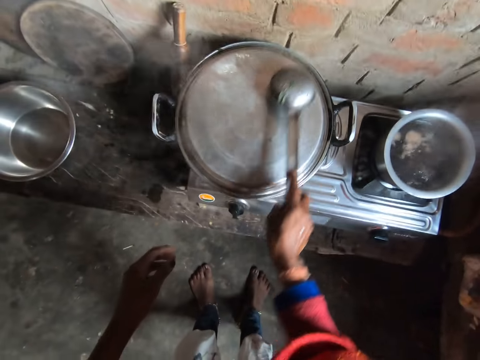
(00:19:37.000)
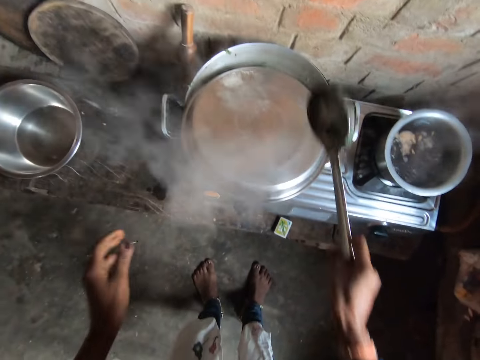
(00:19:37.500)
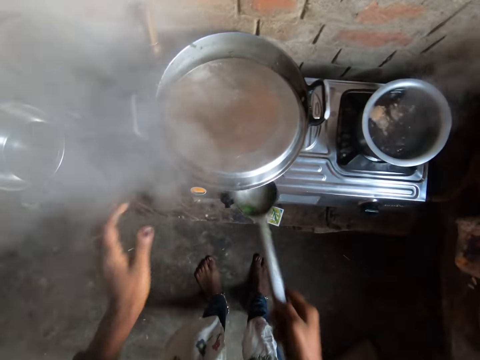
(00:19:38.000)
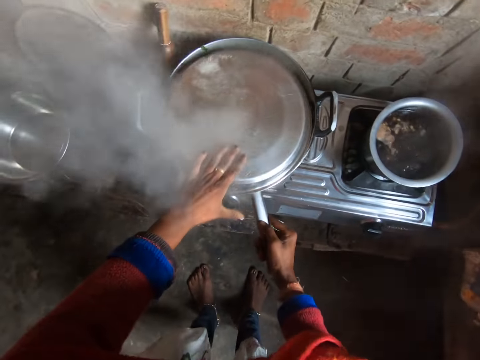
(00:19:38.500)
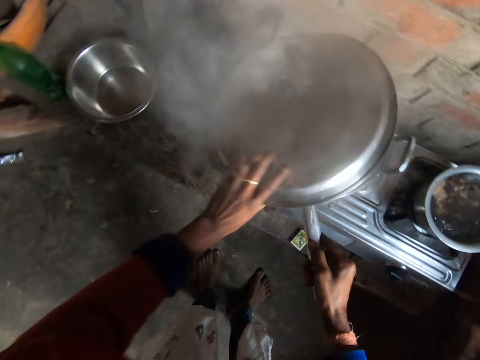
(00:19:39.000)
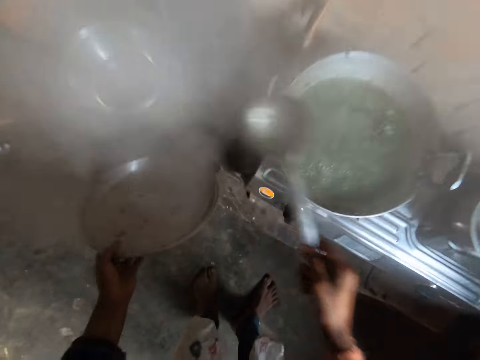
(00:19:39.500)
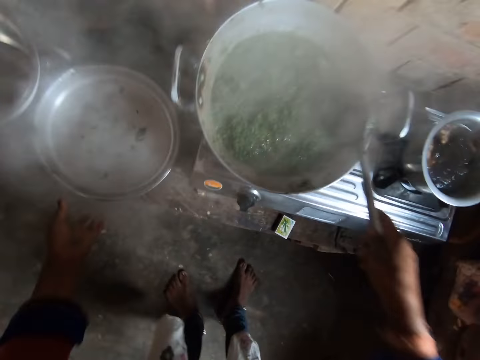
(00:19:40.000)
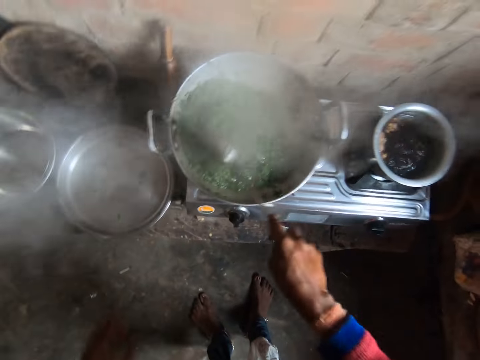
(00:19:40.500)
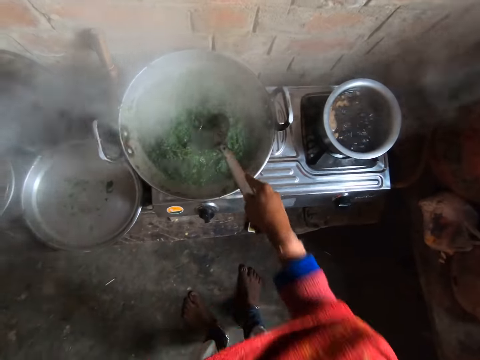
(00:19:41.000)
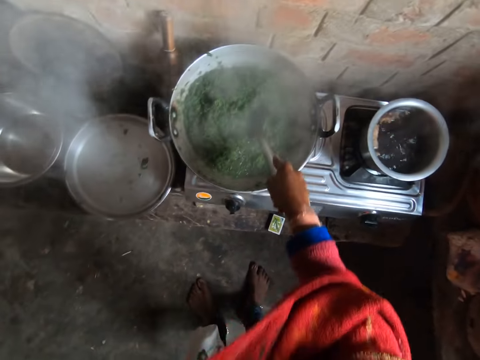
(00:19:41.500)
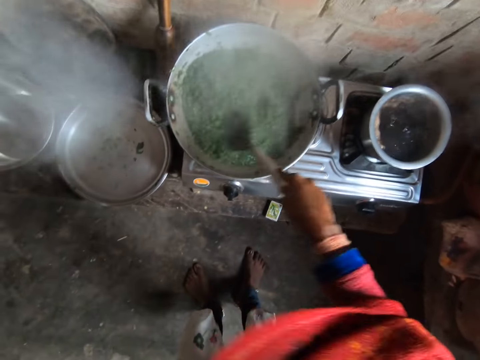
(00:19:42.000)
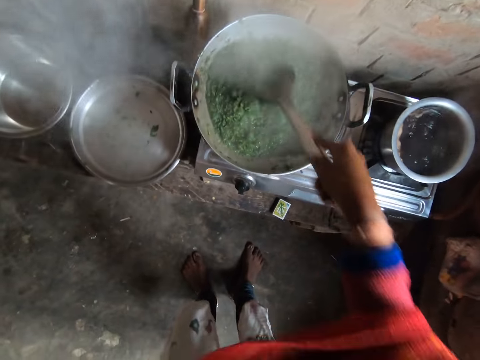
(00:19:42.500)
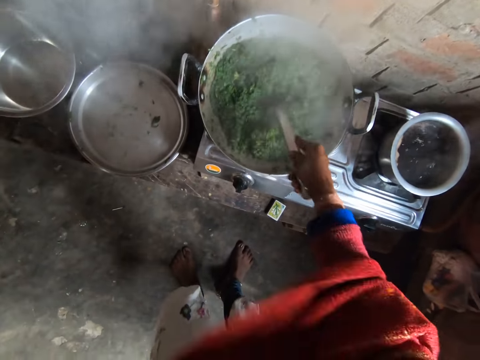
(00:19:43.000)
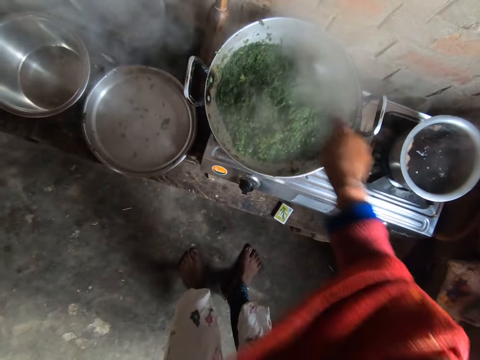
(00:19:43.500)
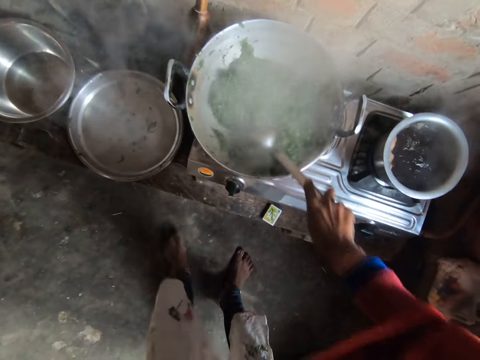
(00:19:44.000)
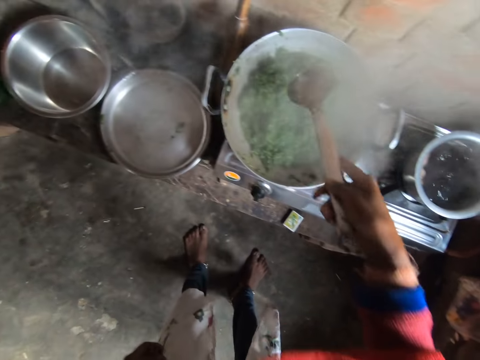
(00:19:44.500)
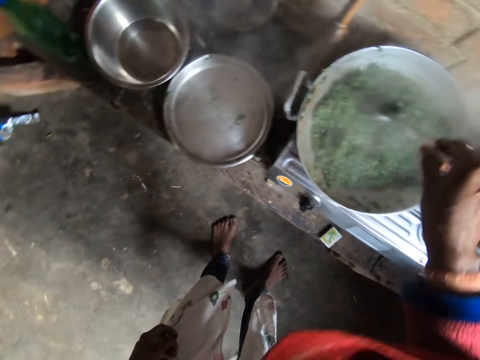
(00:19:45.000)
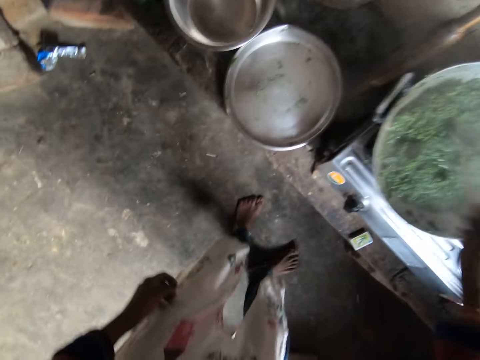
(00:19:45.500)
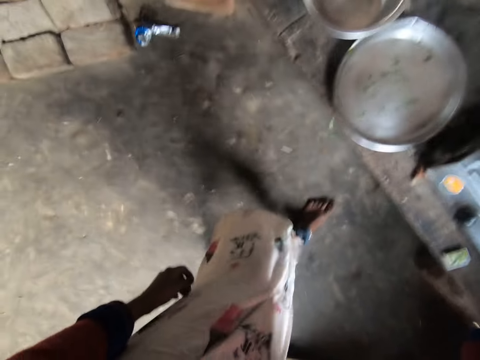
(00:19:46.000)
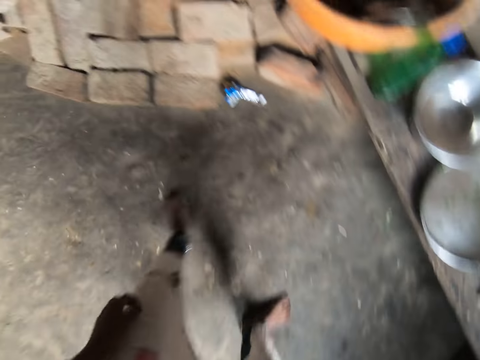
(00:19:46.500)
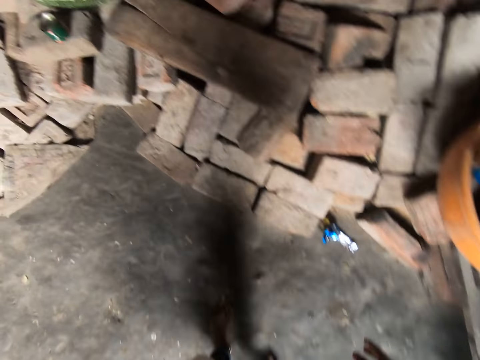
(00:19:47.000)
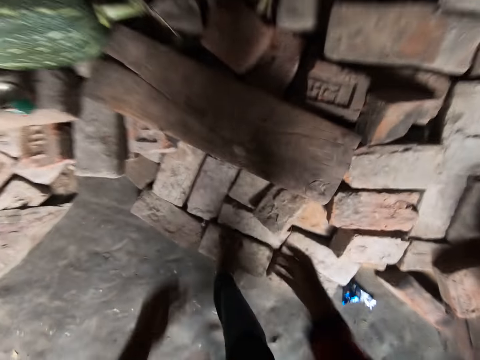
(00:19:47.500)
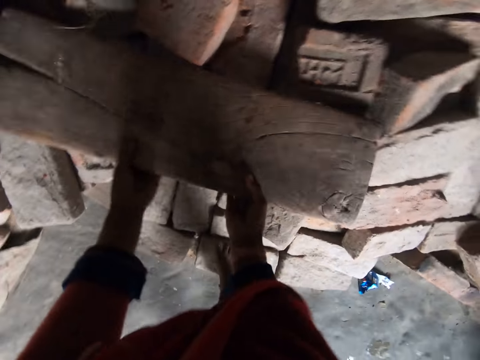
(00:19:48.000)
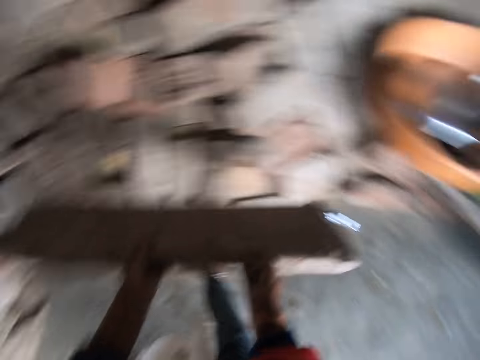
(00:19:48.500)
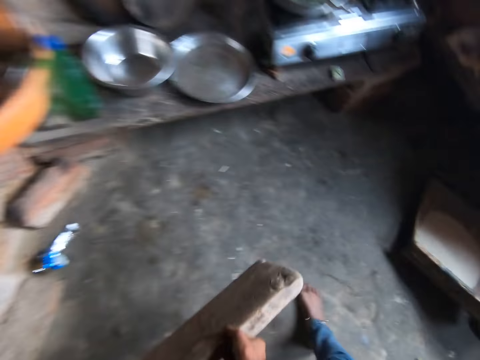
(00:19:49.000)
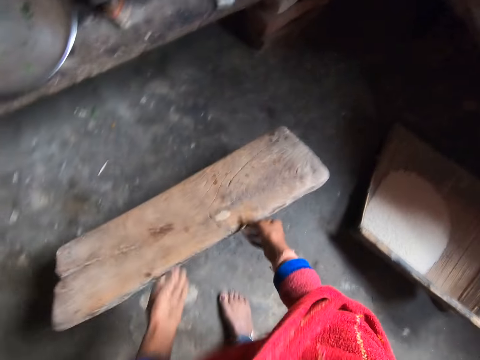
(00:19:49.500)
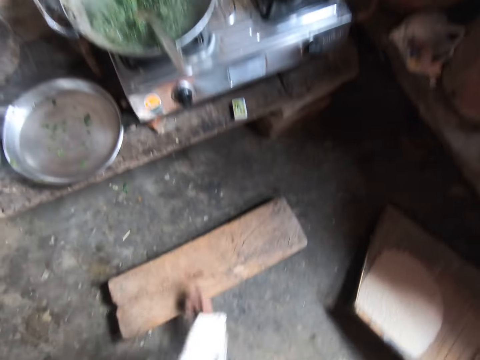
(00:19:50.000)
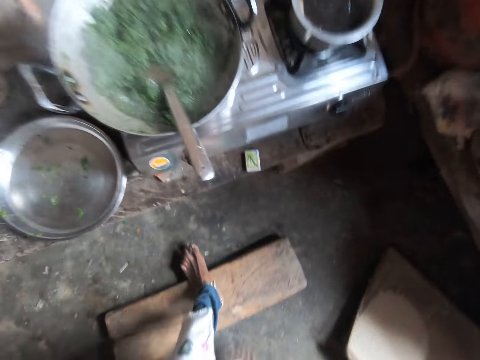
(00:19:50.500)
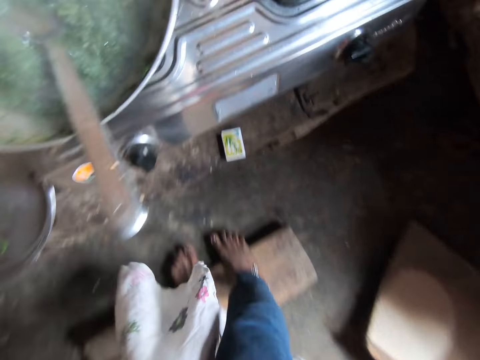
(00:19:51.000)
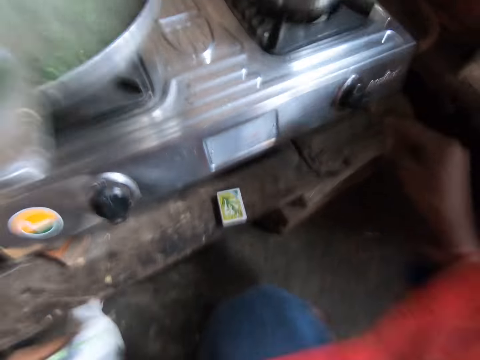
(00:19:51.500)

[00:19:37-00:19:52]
The camera wearer holds a spoon on top of a cooking pan. They pick up a serving spoon from the pot, move the lid with the spoon, and remove the lid from the cooking pan with the spoon. They stir vegetables in the cooking pan with the spoon. They move around. They take a wooden board, drop the board on the floor, and step on the board.

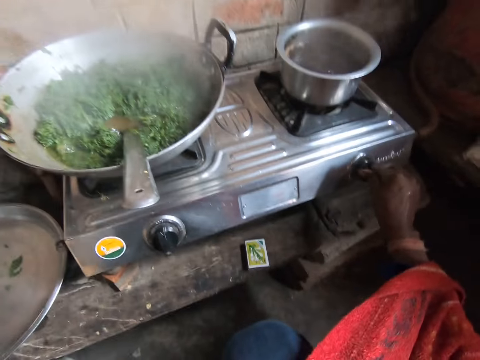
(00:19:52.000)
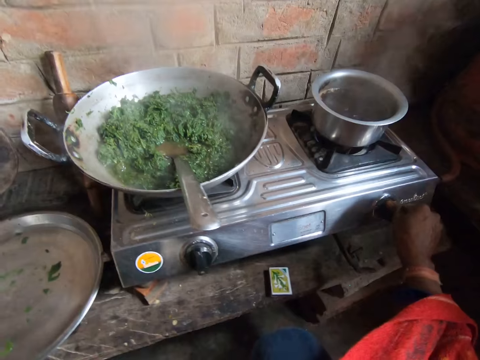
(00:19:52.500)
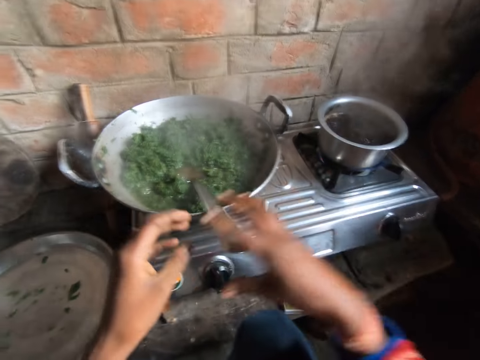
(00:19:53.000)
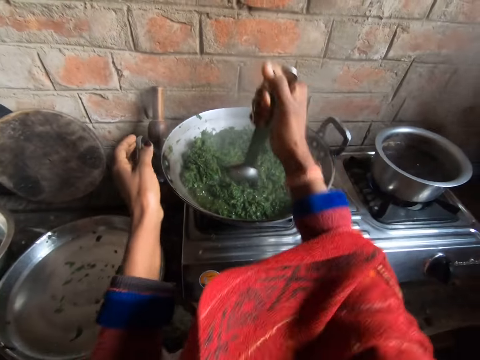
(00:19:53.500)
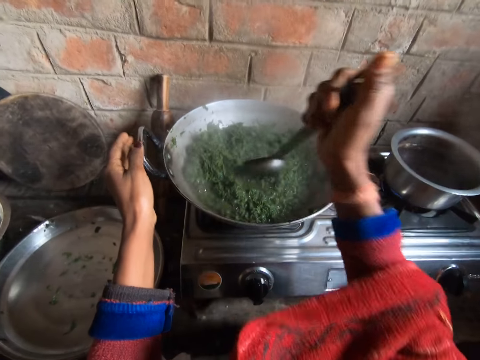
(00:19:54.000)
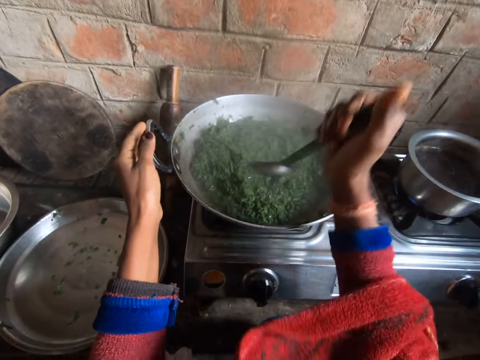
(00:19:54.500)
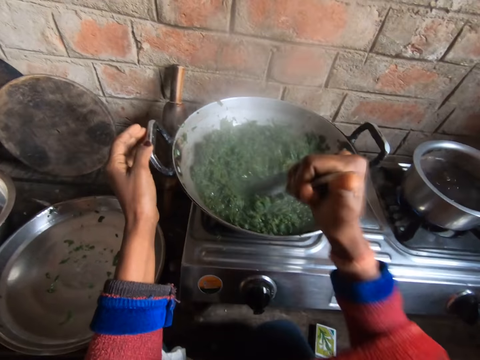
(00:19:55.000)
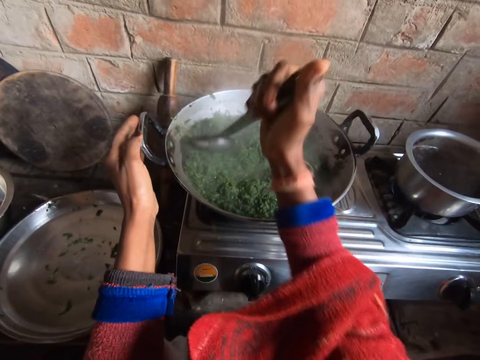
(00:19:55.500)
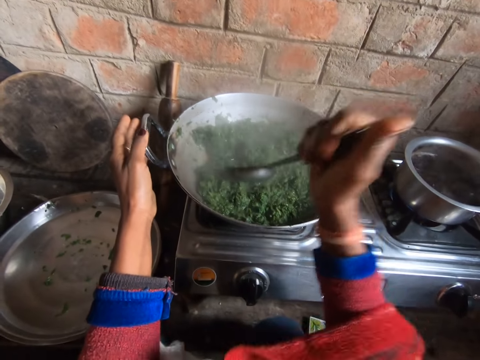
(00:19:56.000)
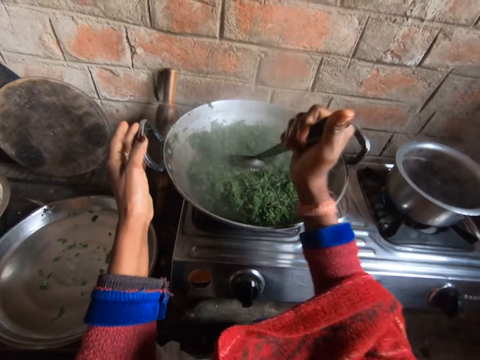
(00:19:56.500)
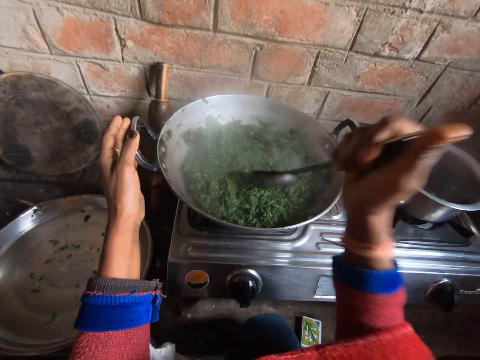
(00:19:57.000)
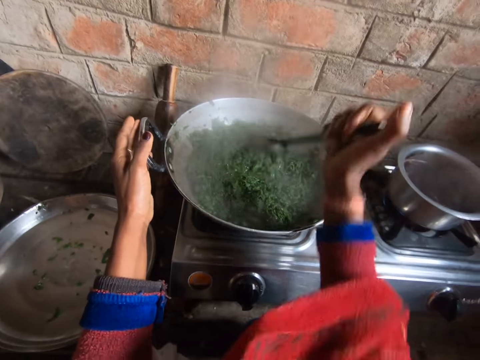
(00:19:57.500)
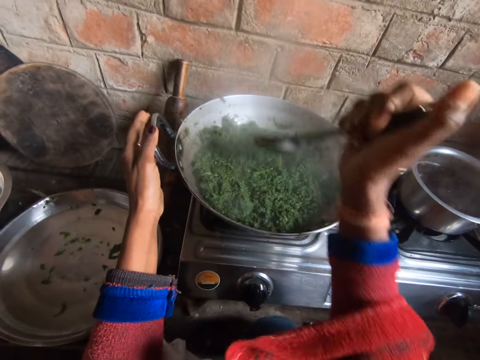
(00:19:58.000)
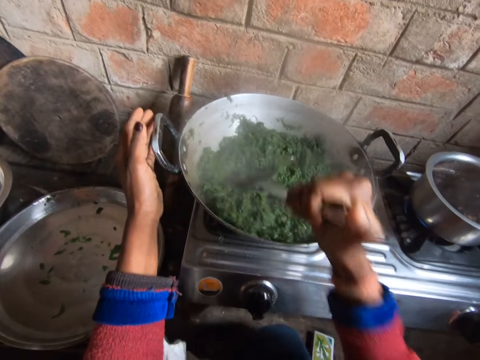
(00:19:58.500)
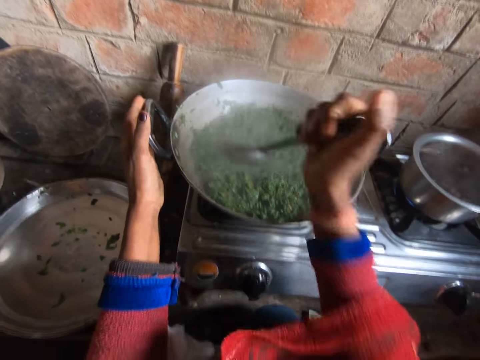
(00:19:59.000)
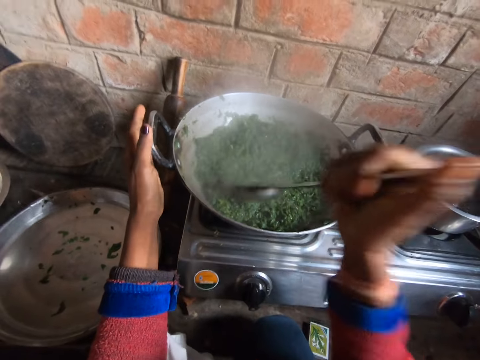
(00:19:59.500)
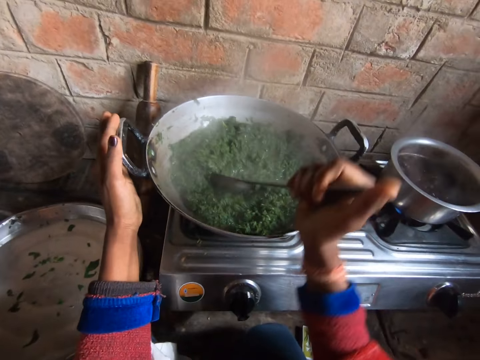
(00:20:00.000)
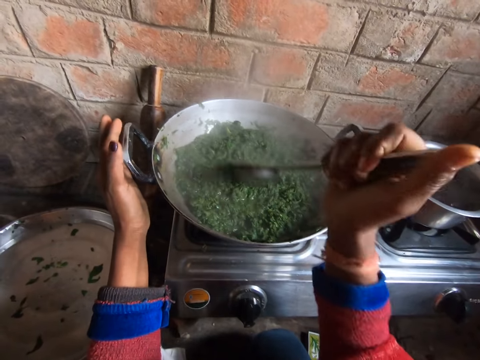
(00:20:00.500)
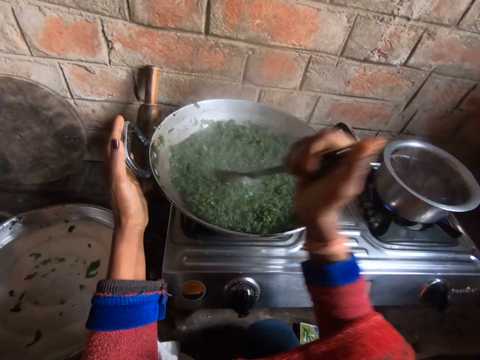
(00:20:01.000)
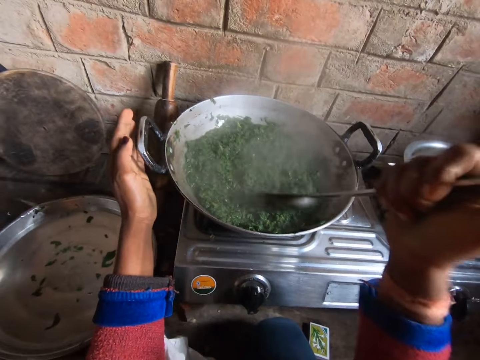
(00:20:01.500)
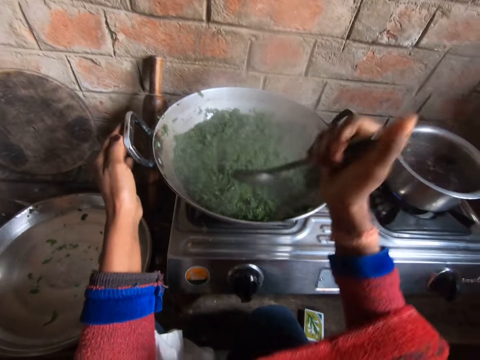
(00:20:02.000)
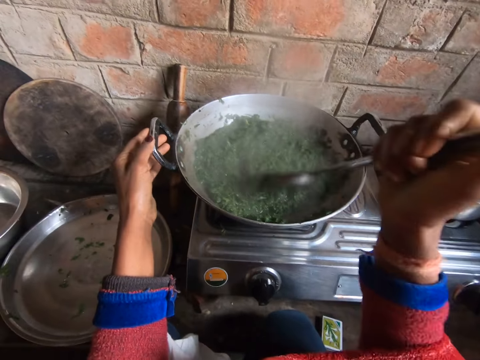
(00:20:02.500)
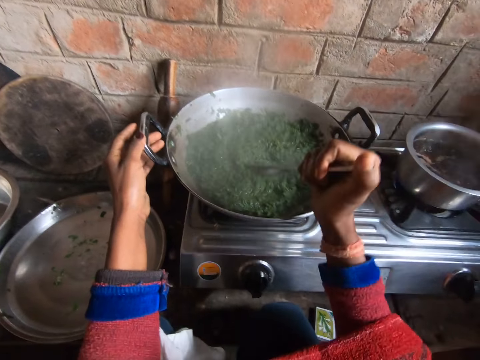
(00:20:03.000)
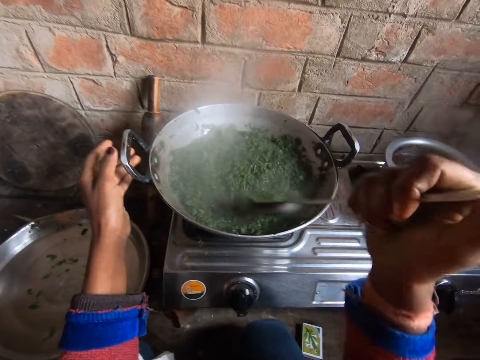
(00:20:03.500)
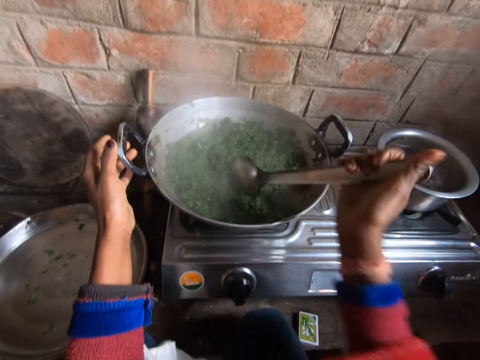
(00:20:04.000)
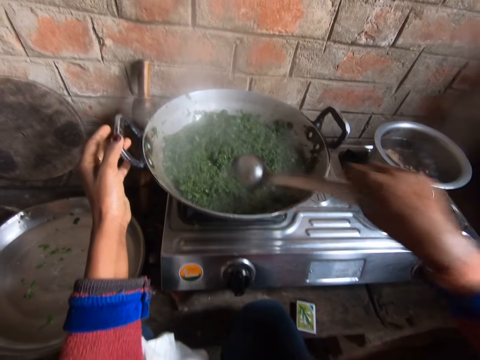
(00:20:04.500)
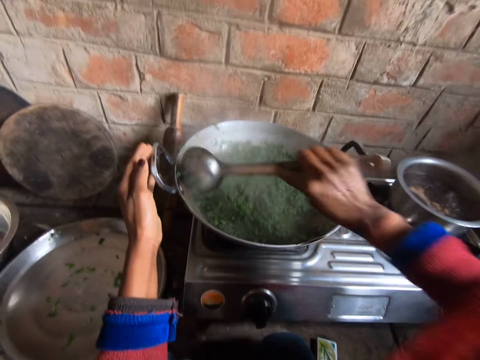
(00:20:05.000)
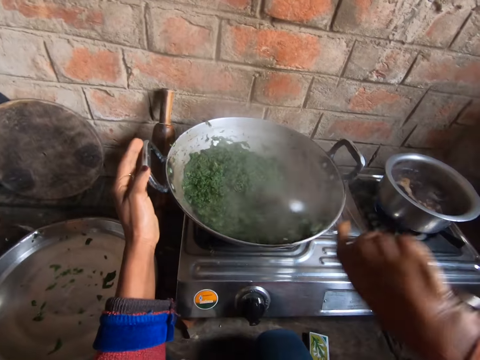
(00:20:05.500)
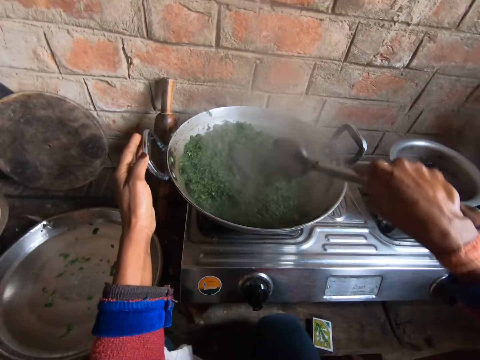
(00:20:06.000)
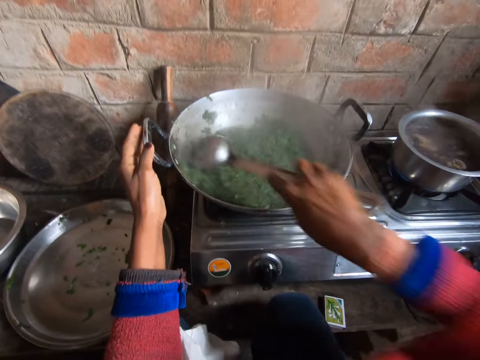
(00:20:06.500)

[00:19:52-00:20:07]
The camera wearer touches the cooker control. They take the spoon from the pot. They stir the vegetables in the cooking pan with the spoon.
